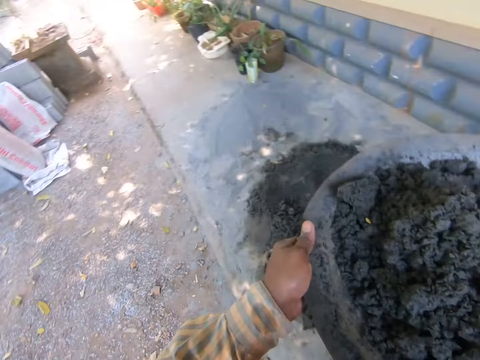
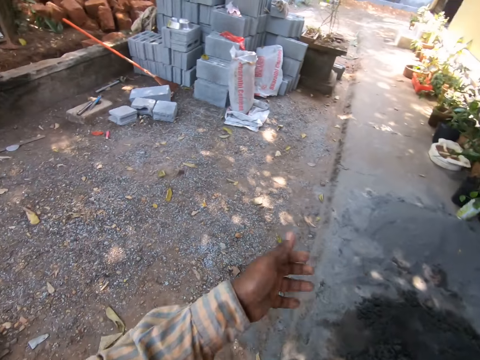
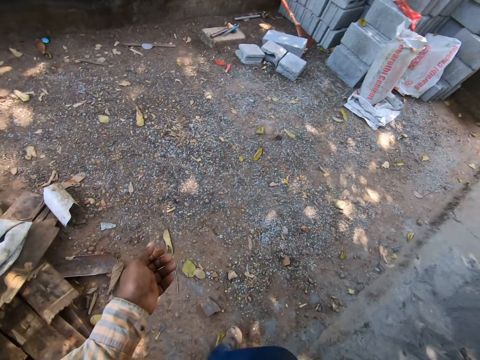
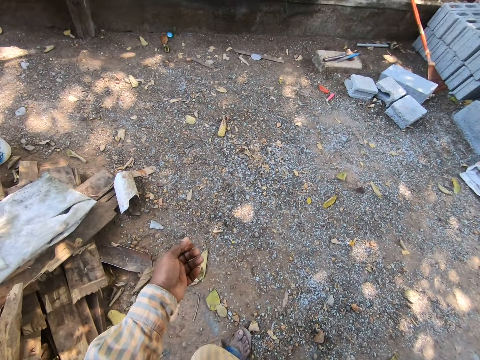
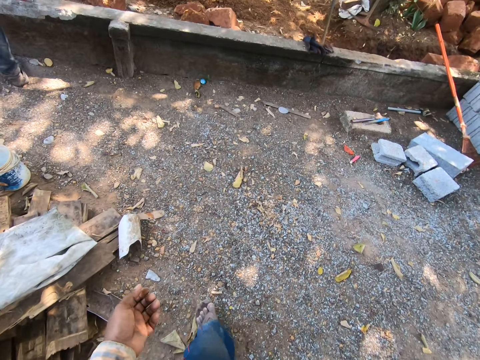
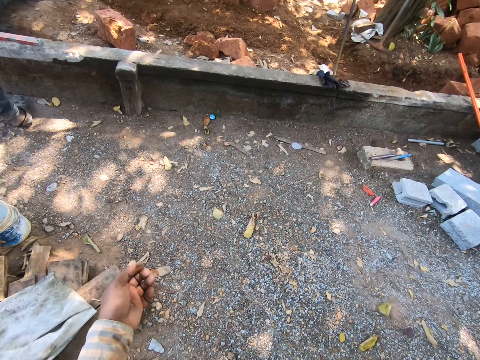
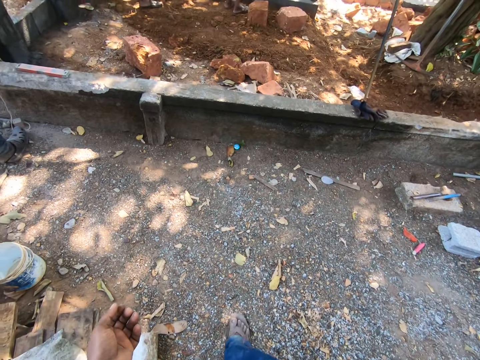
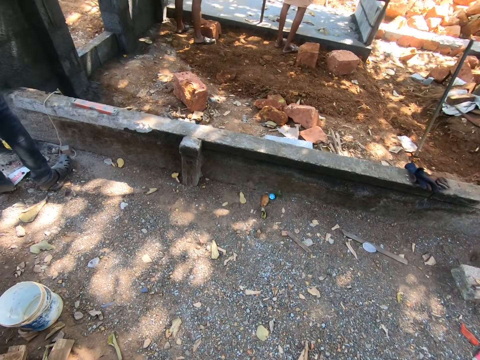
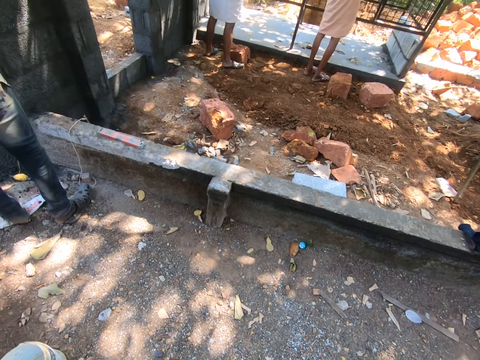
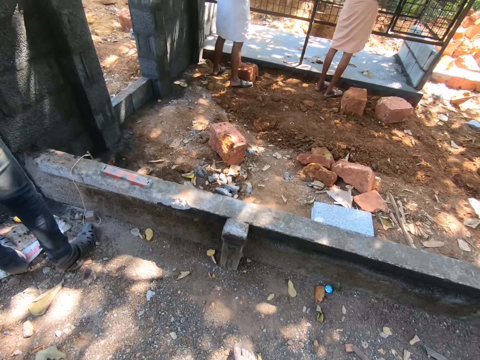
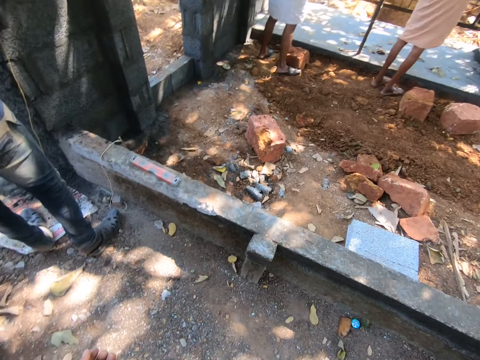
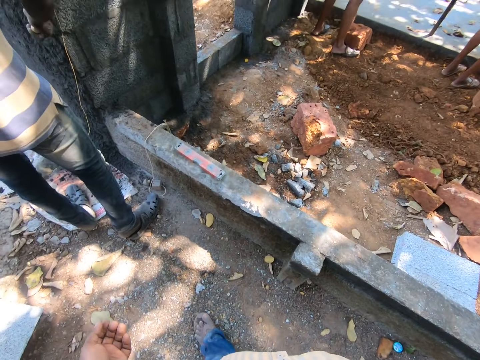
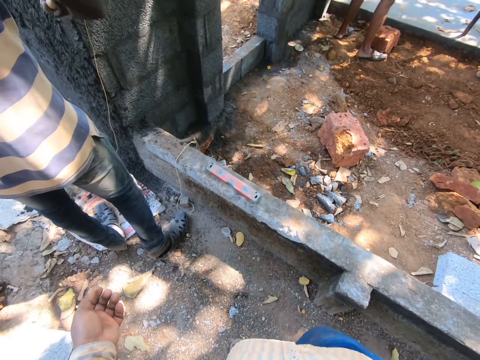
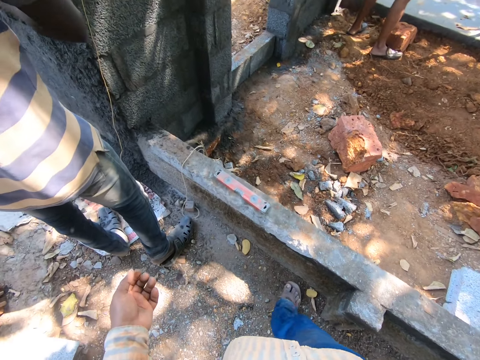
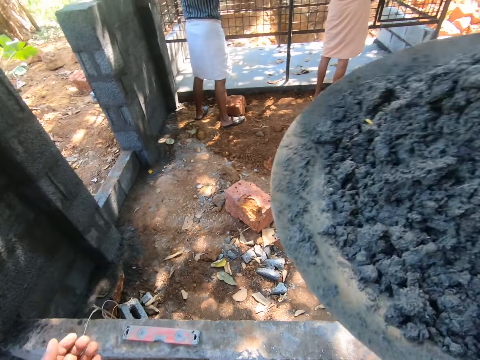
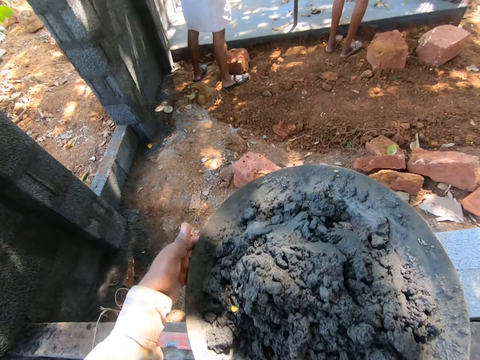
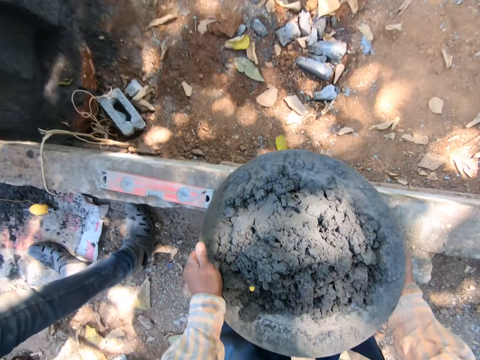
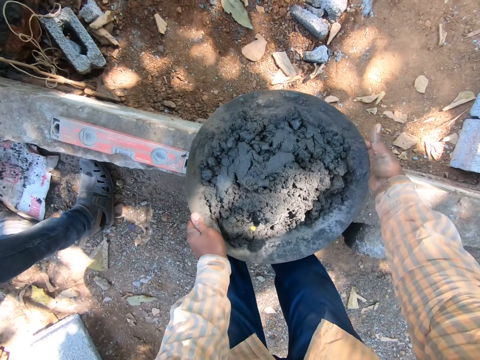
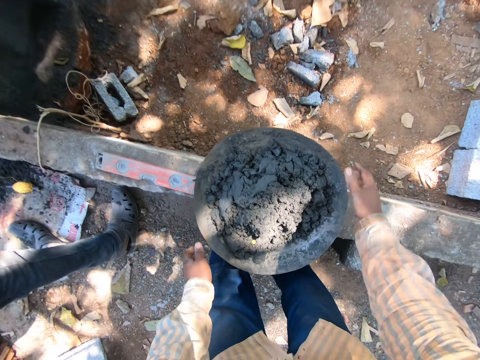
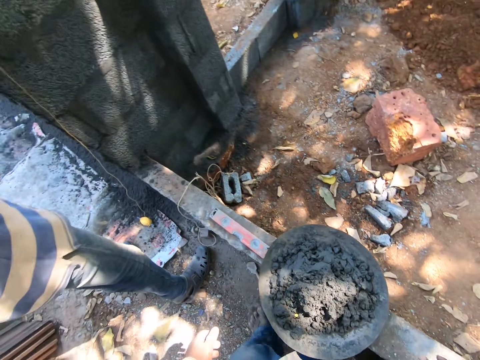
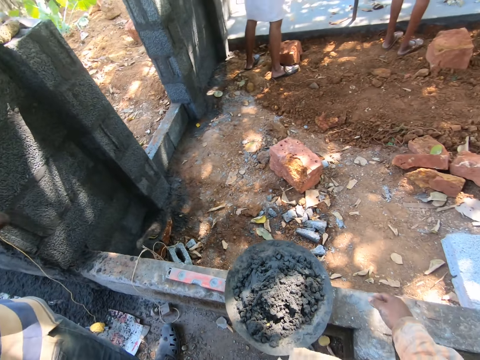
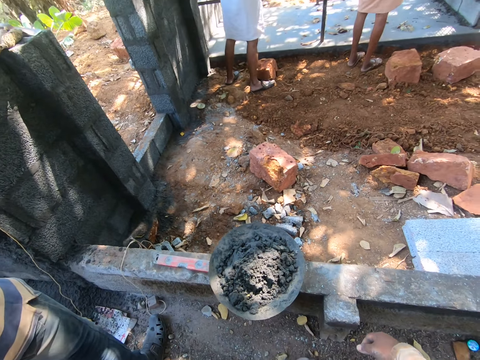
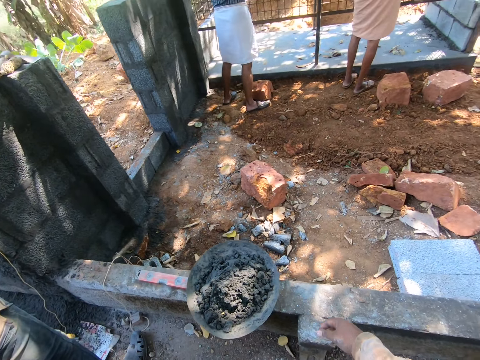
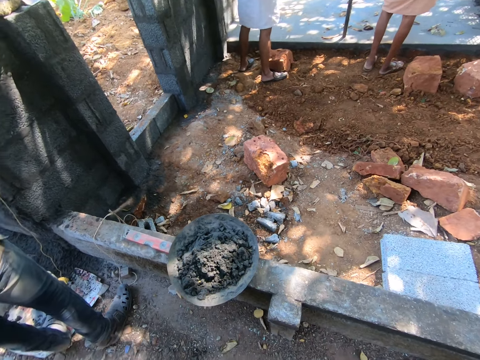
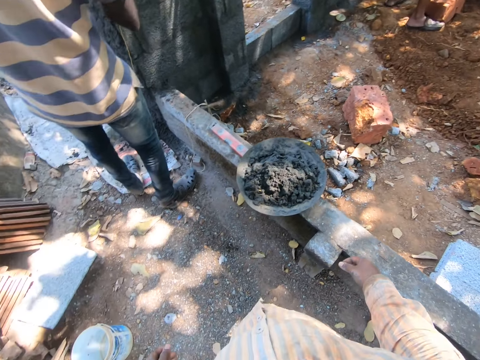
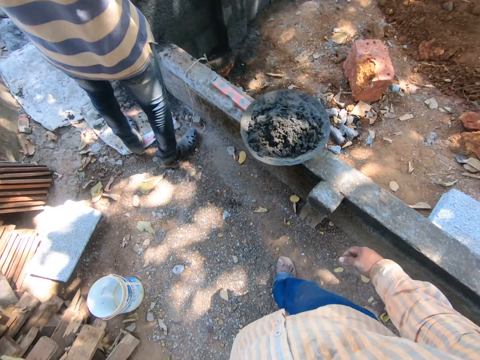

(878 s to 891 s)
The camera wearer walks around. He holds the pan with his right hand. He holds the pan with both hands. He drops the pan on the wall with both hands. He stares around.

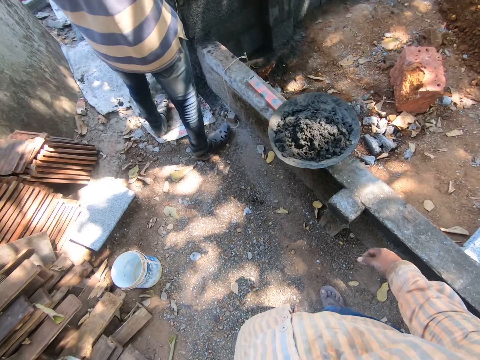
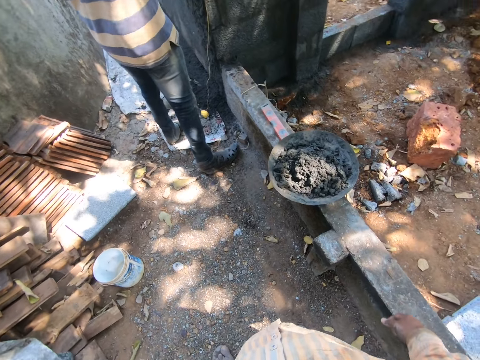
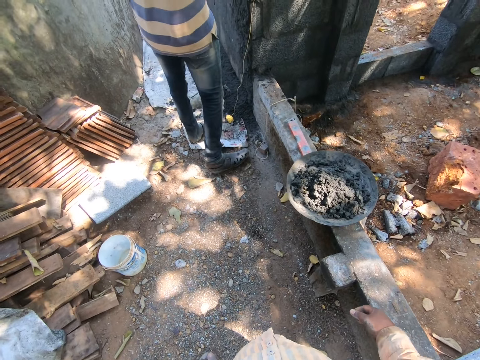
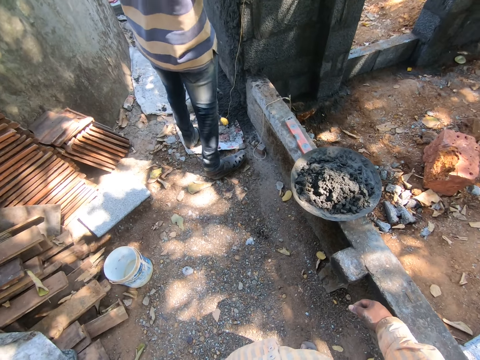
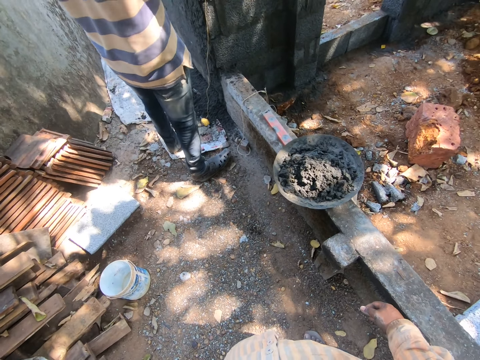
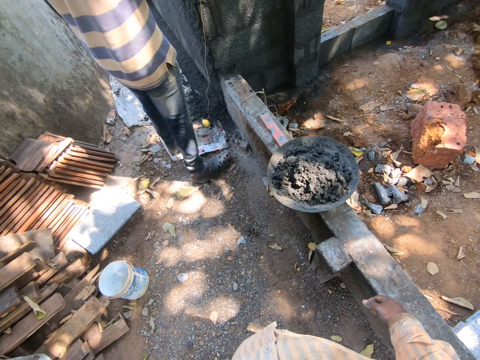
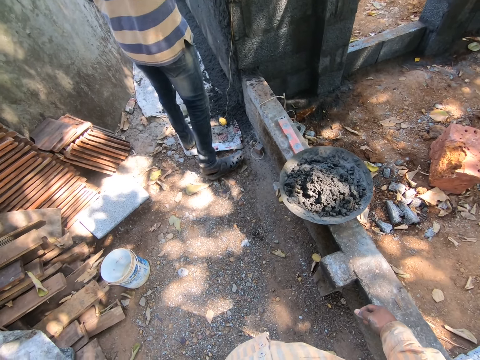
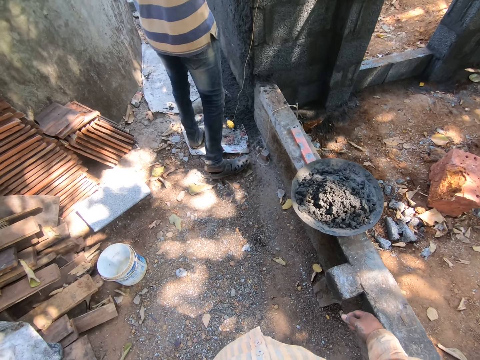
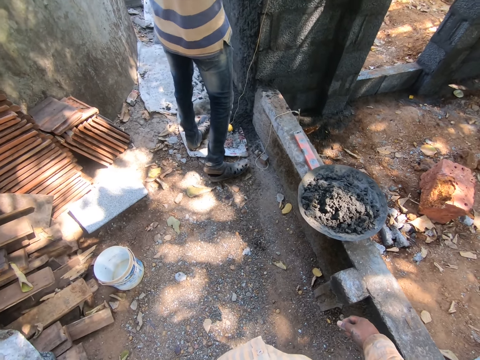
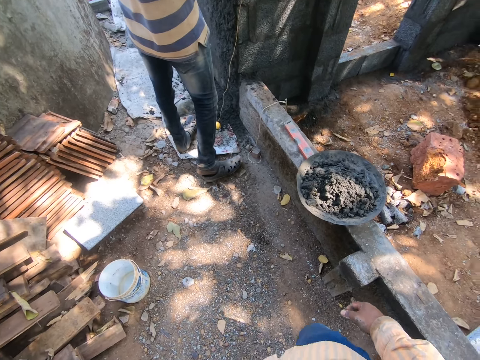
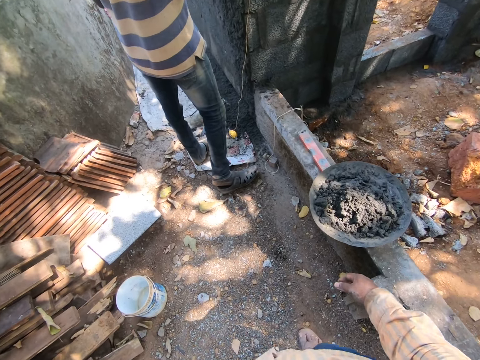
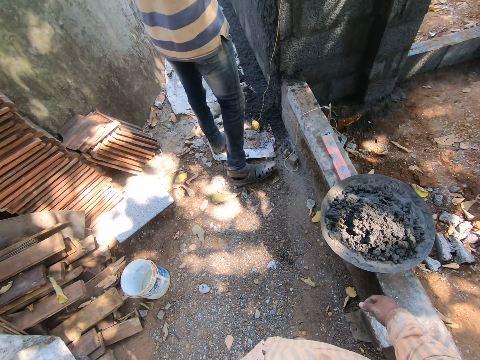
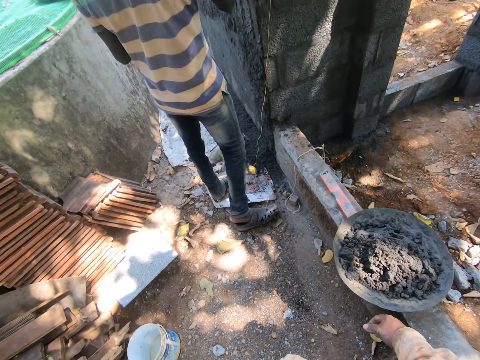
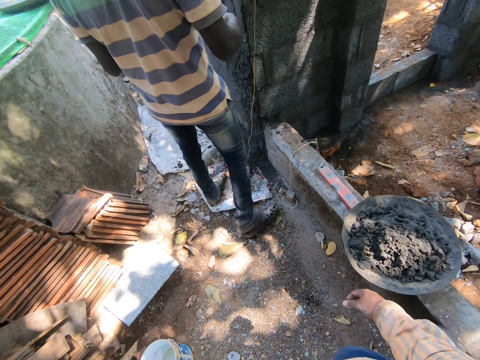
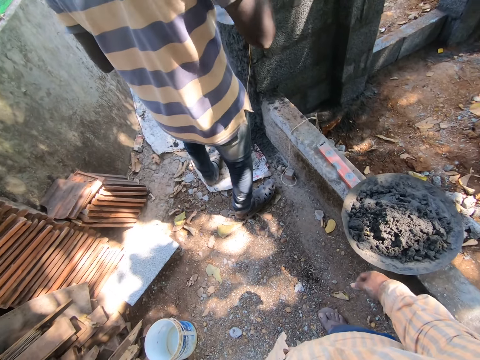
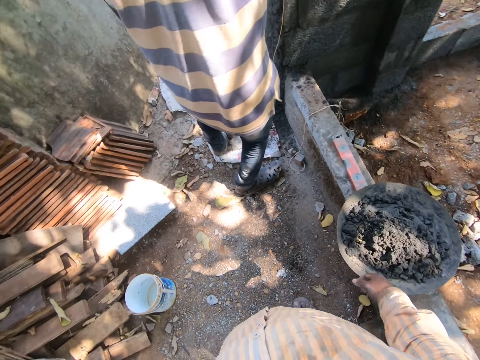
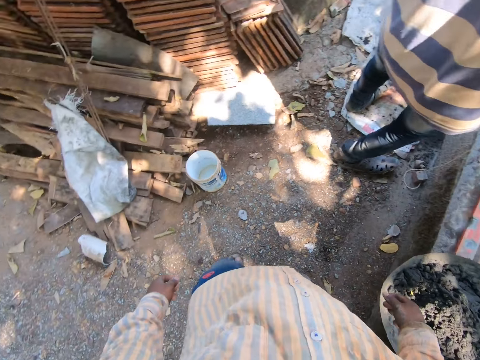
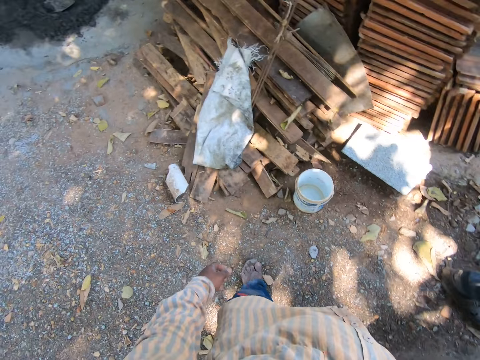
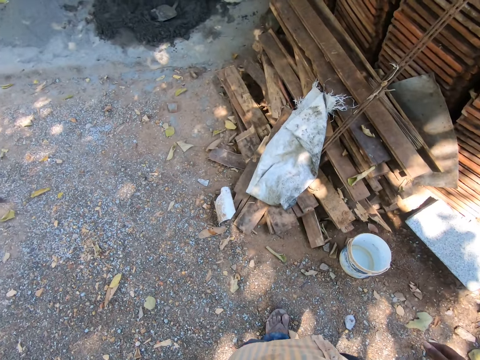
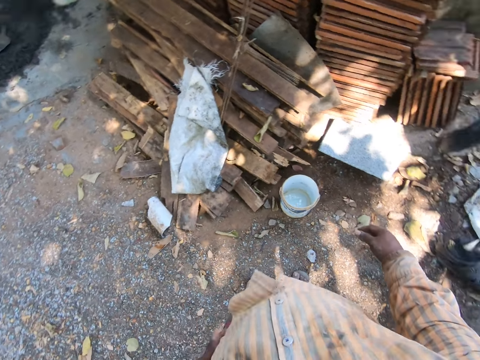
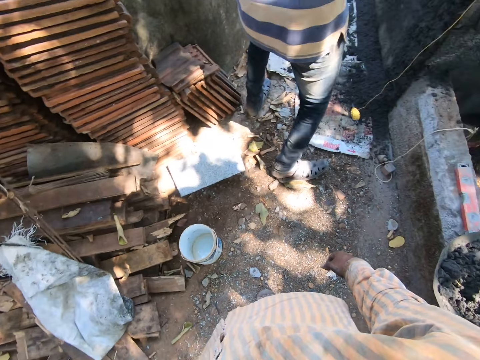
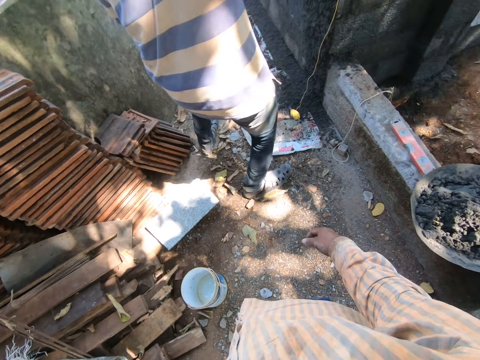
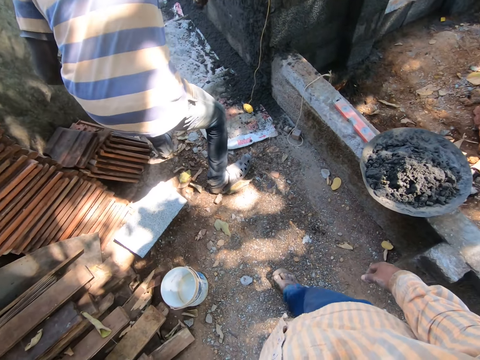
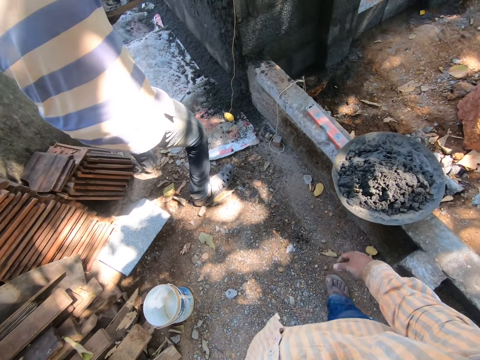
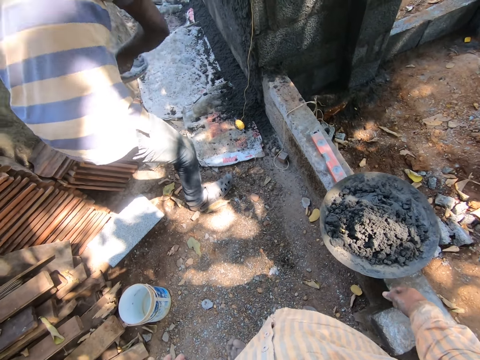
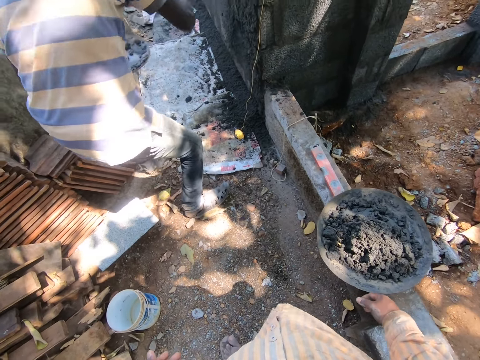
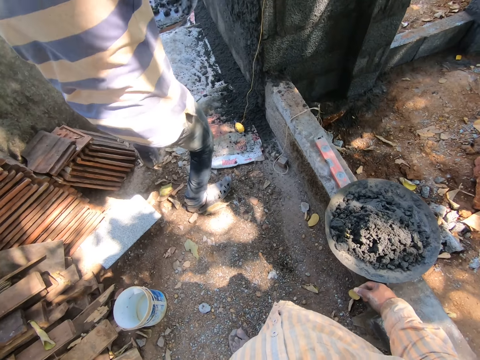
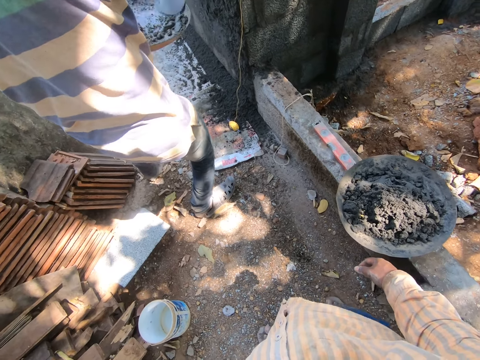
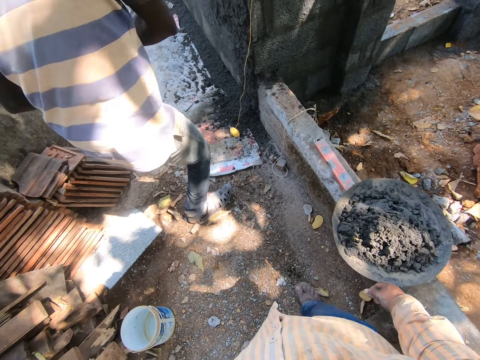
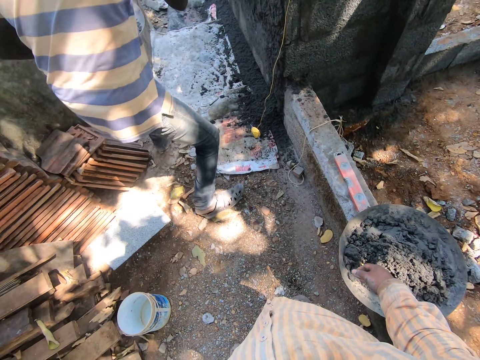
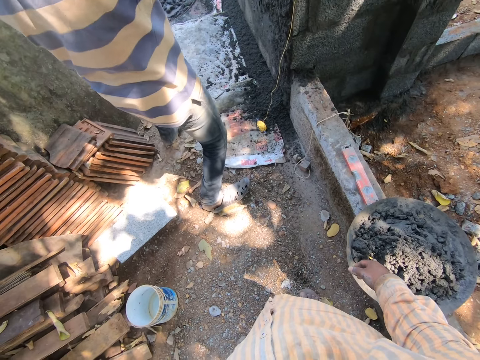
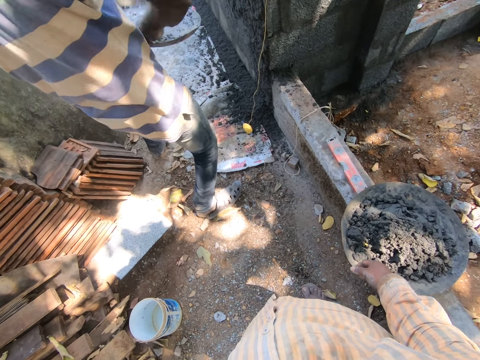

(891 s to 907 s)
A man moves around. The man throws cement on the wall. The camera wearer looks around. The man applies concrete to the wall with the trowel in his right hand. The man scoops concrete from the pan in his left hand with the trowel in his right hand. The man applies concrete to the wall with the trowel in his right hand. The man scoops concrete from the pan in his left hand with the trowel in his right hand. The man applies concrete to the wall with the trowel in his right hand. The man scoops concrete from the pan in his left hand with the trowel in his right hand.
